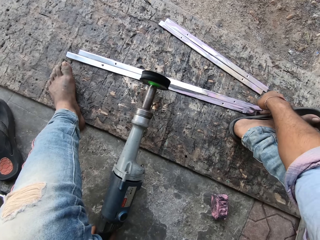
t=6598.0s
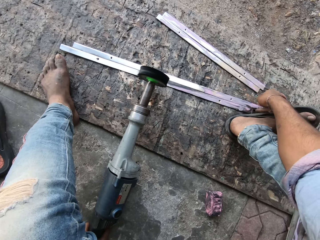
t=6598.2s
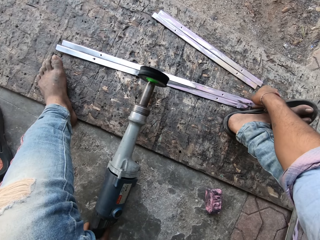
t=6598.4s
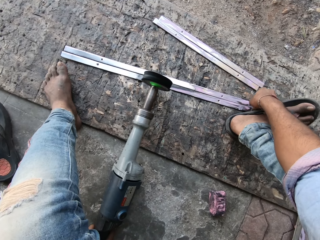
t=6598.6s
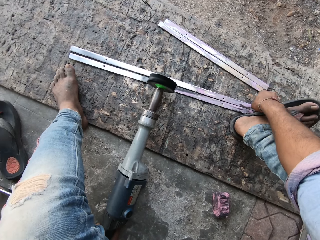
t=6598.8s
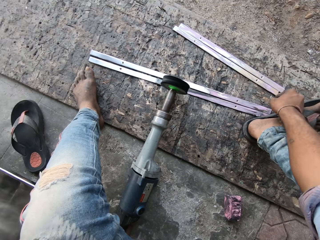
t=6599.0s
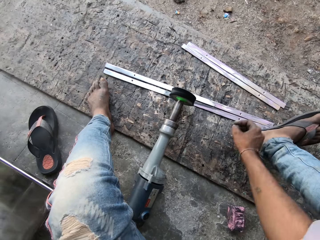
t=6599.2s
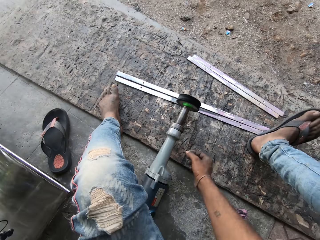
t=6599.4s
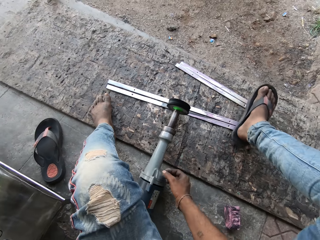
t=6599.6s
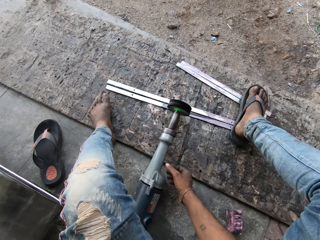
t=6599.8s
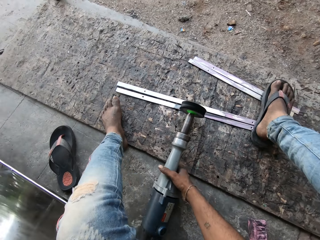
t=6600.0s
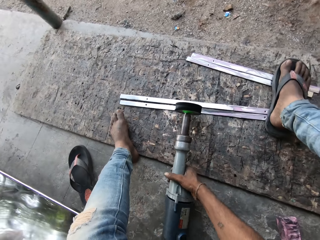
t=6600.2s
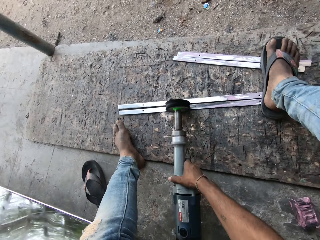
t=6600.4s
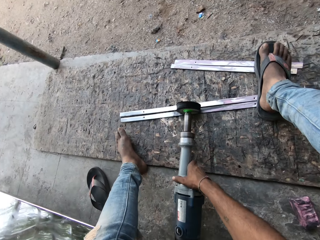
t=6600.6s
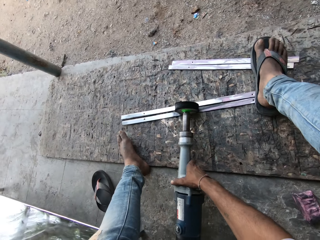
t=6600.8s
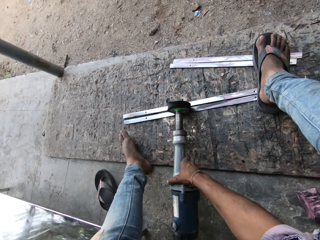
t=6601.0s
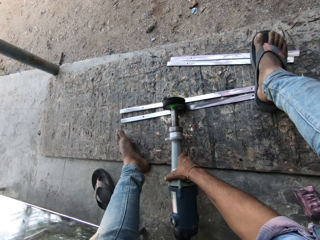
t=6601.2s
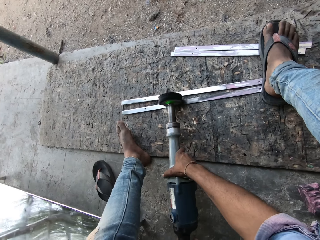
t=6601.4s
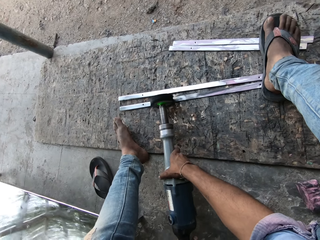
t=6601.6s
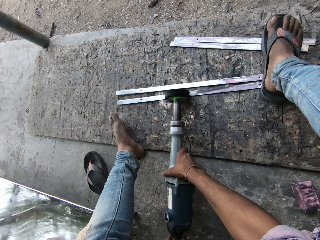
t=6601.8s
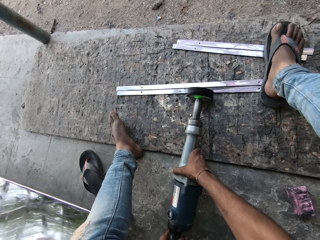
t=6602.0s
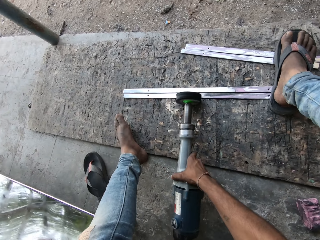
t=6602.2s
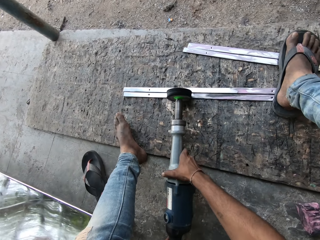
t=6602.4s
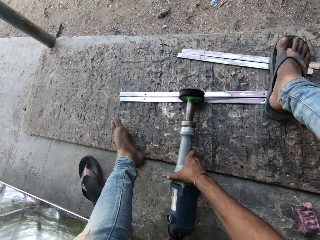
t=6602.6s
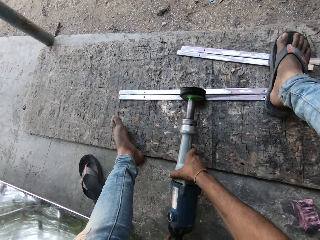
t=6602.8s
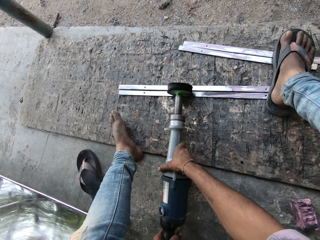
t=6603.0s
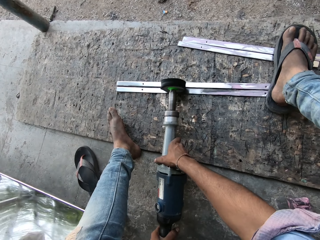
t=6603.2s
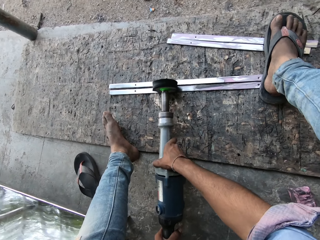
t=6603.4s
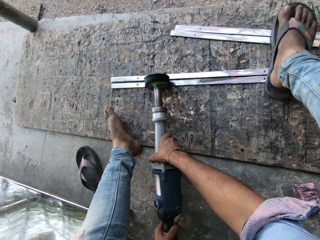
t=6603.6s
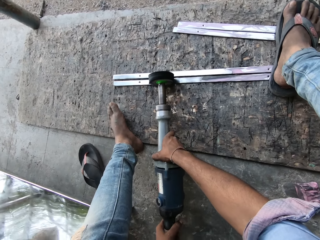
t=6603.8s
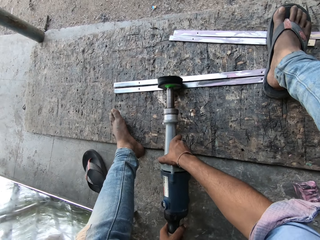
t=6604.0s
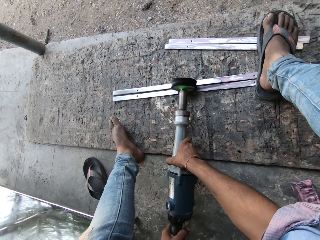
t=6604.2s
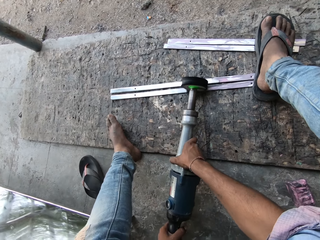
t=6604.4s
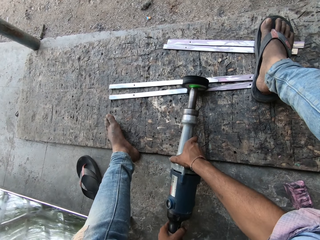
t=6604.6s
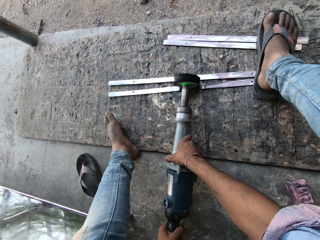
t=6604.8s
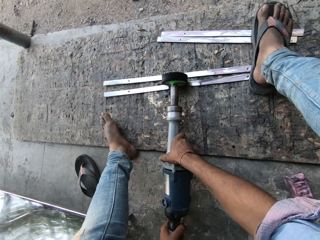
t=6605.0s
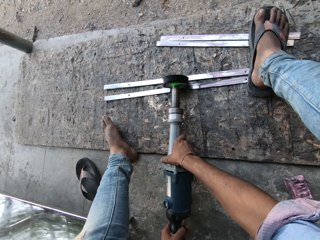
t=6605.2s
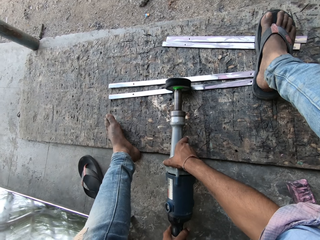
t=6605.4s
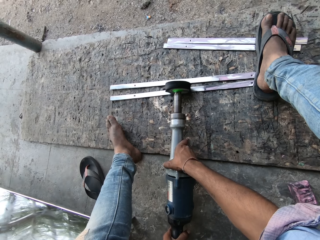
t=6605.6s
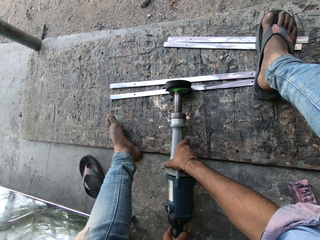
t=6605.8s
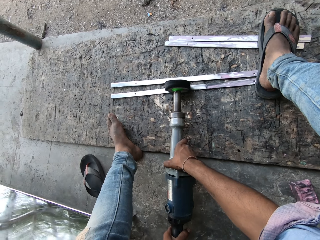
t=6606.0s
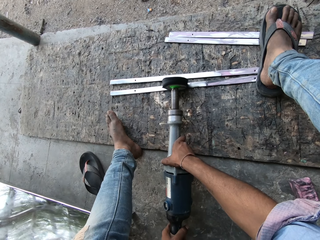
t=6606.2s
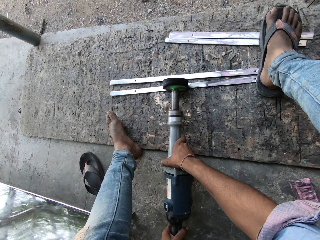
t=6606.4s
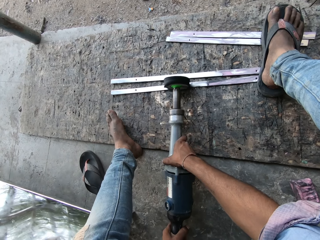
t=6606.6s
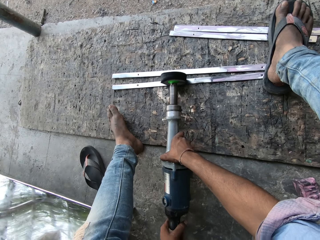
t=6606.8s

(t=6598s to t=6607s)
The camera wearer steps on the metal bars and picks up the polisher. They smoothen the metal strips with the welding tool.

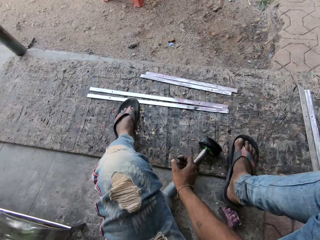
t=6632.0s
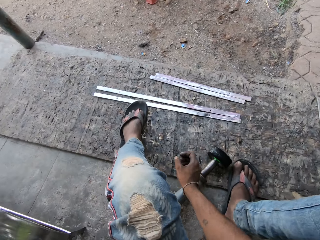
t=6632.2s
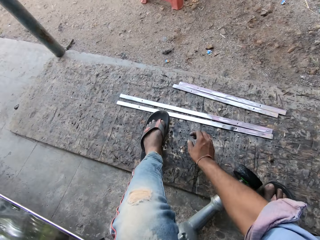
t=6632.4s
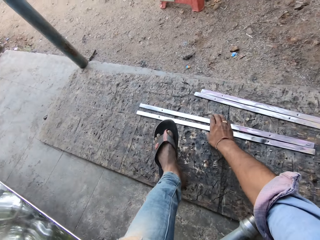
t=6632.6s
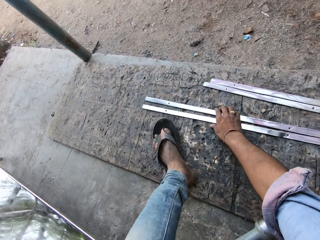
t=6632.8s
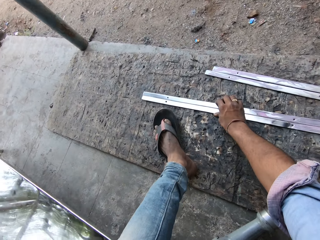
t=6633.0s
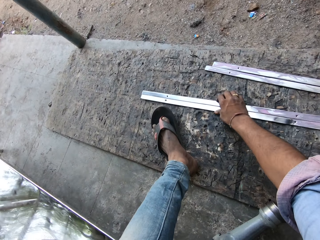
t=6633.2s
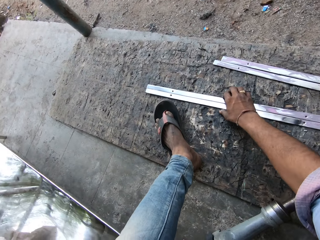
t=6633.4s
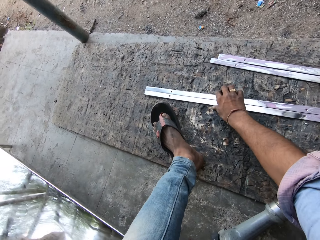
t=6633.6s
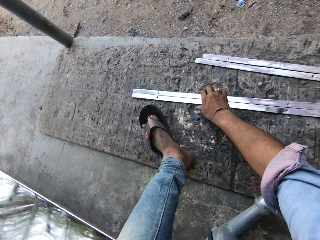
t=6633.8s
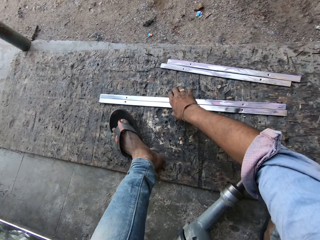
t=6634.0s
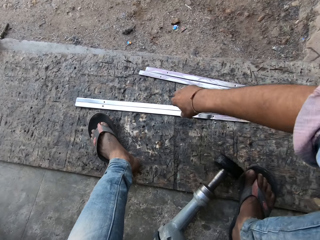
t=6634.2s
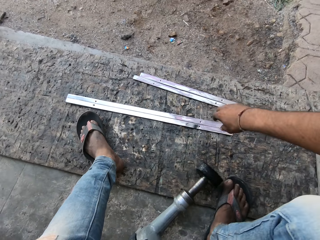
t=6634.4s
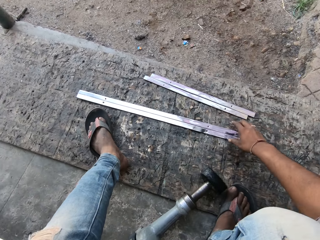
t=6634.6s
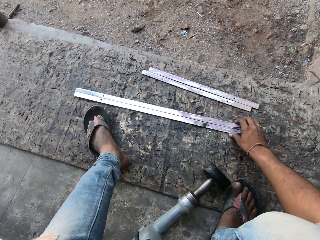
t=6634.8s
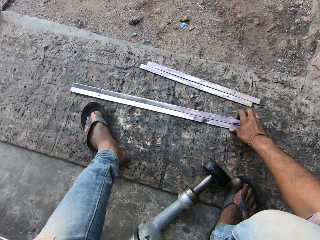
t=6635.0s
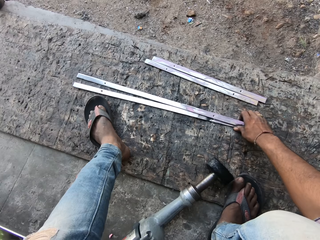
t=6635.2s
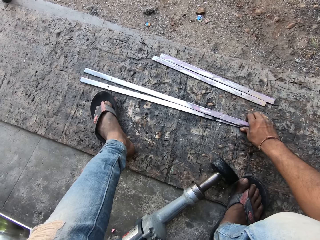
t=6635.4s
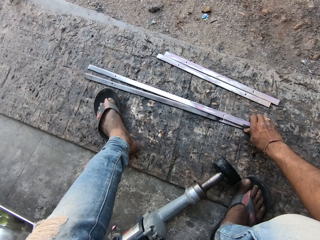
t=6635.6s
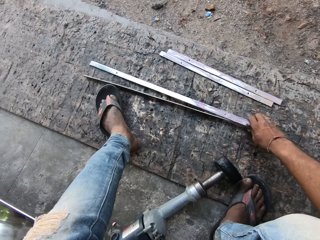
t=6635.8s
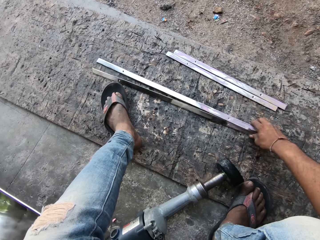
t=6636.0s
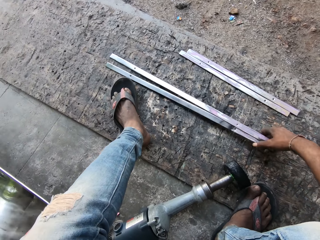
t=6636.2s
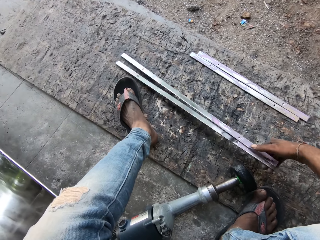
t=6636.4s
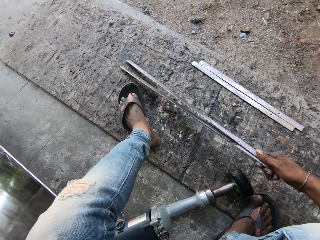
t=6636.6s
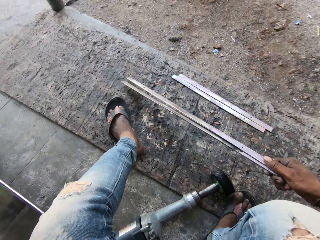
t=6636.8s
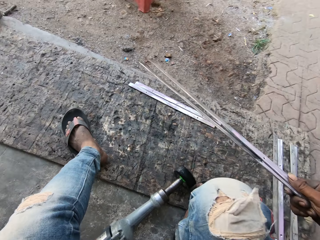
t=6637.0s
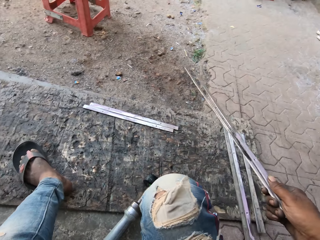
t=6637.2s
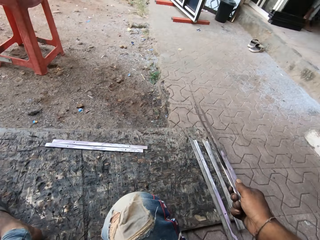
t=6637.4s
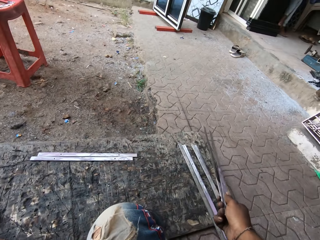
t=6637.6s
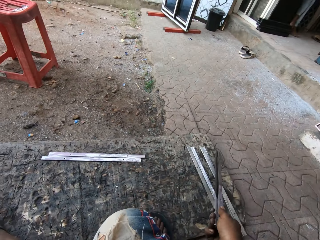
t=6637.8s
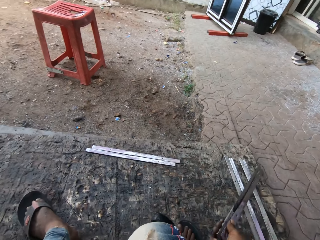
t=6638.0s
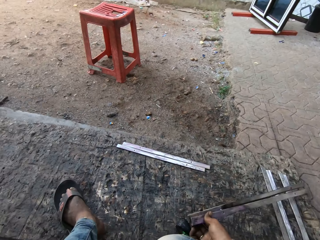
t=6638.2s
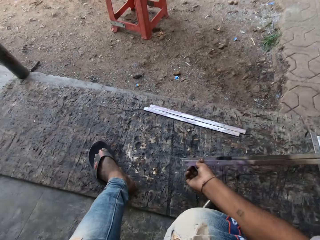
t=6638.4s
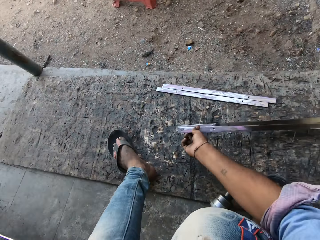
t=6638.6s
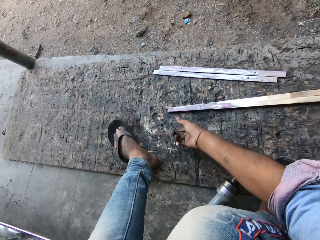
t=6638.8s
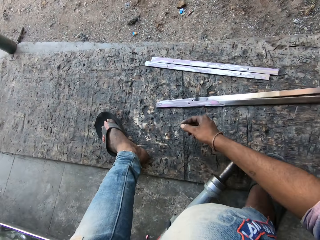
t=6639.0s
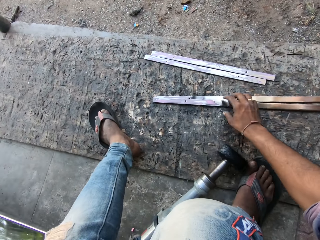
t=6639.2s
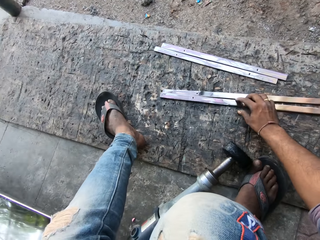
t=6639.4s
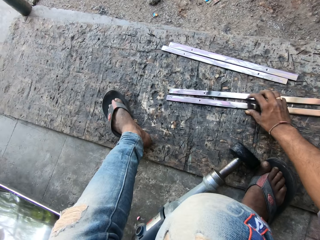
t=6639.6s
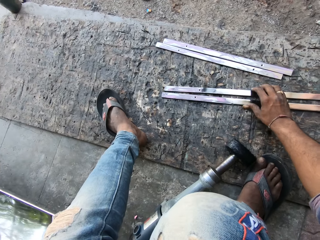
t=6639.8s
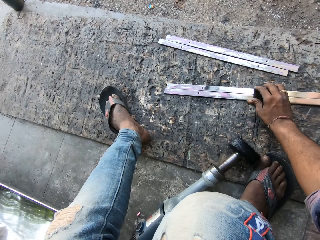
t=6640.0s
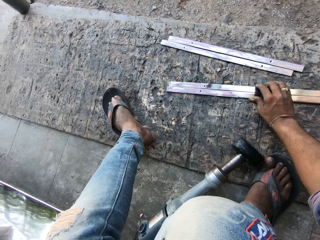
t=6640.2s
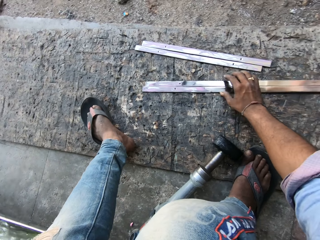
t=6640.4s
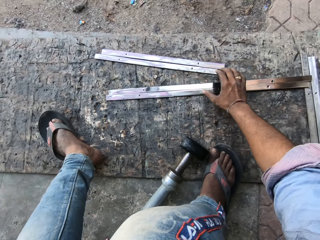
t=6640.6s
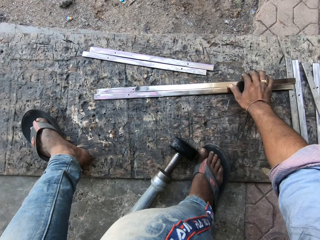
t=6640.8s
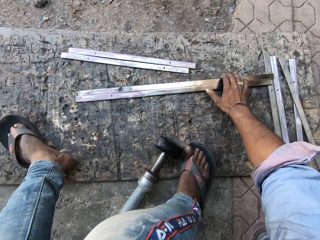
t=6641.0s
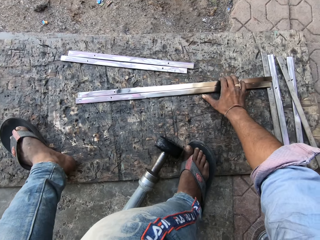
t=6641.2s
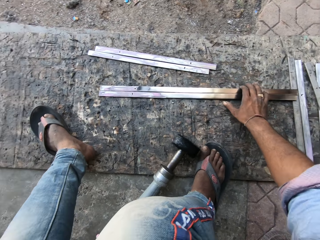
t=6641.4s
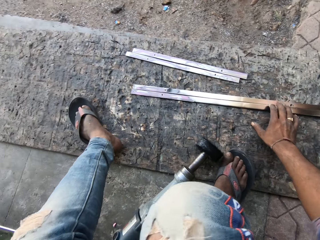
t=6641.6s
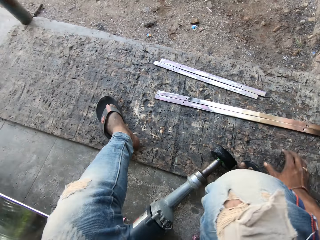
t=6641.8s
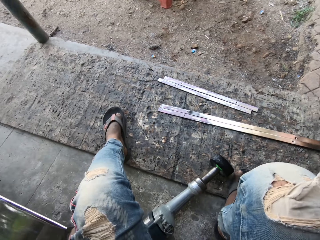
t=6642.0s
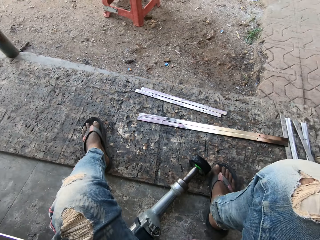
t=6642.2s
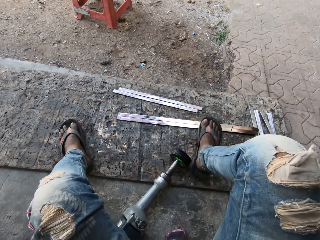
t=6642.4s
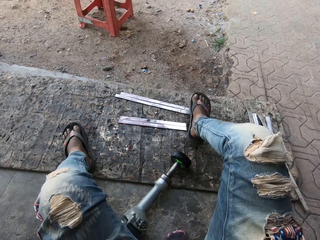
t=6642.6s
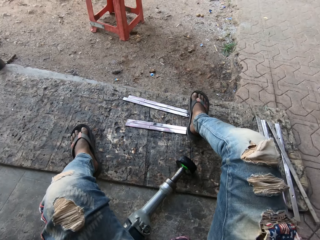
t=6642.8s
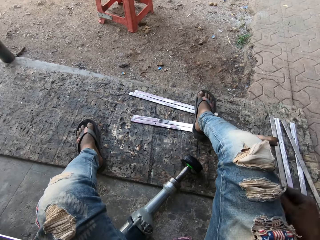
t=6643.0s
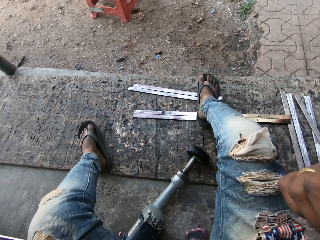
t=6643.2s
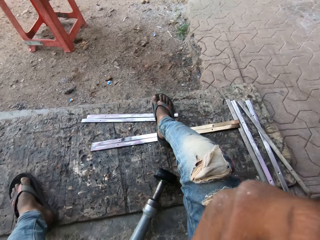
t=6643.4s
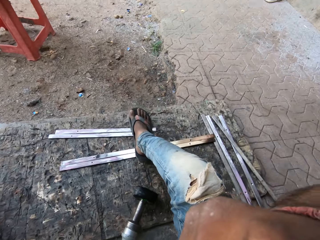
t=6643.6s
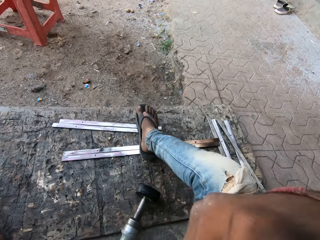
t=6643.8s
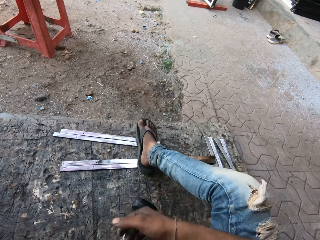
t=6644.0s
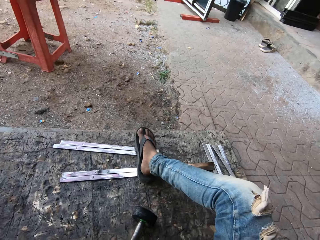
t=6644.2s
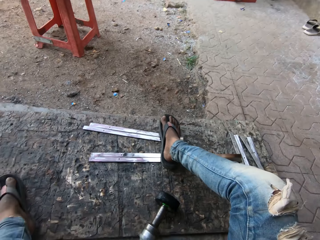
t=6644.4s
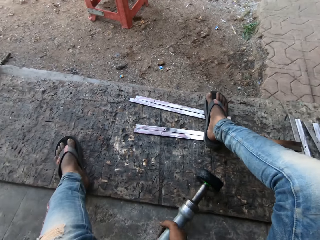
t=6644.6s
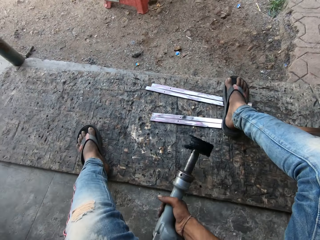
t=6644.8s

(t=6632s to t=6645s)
The camera wearer wears the slipper. They align the metal bars together. They move the metal strips. They pick up the metal bars, put the metal bars on the floor, align the metal bars together, and step on the metal bars.
